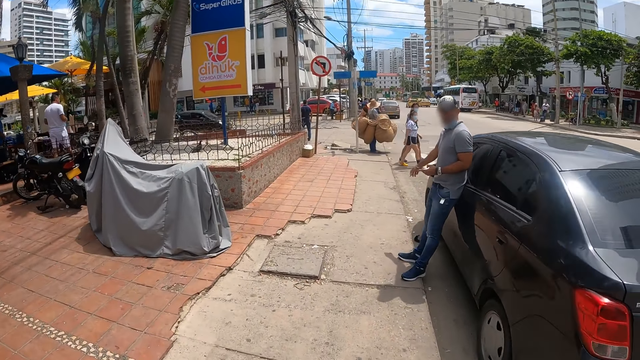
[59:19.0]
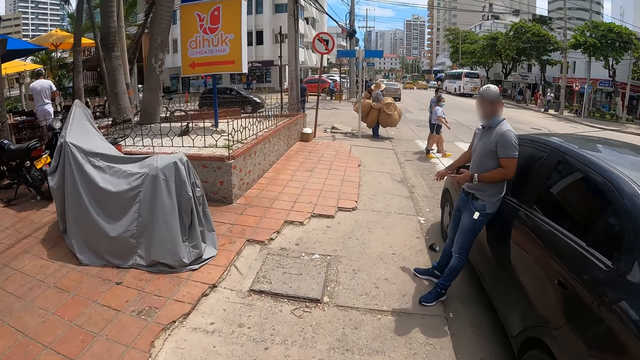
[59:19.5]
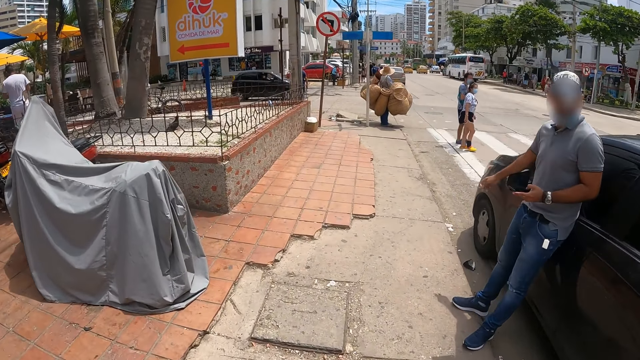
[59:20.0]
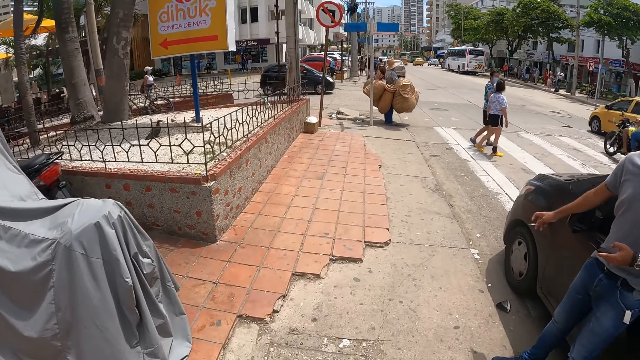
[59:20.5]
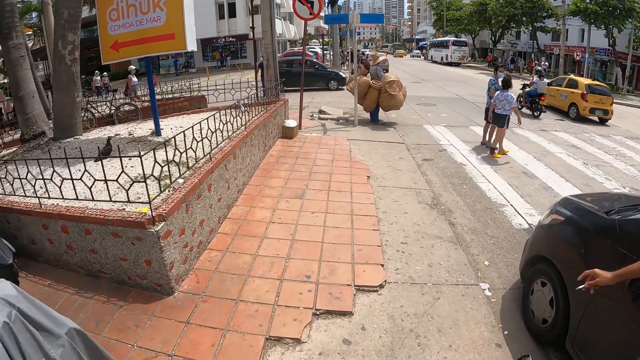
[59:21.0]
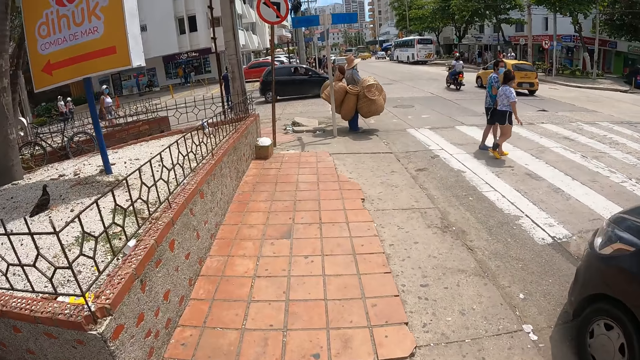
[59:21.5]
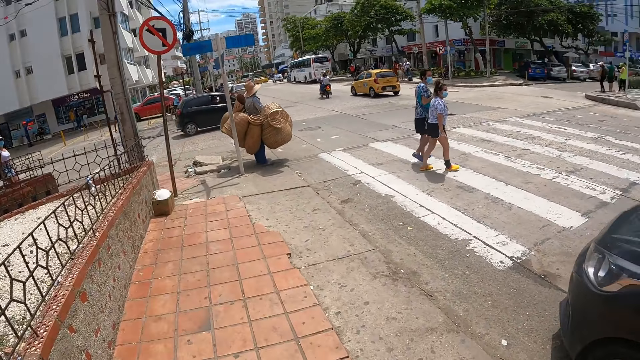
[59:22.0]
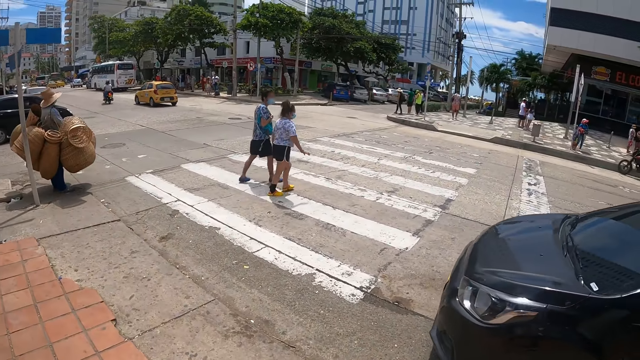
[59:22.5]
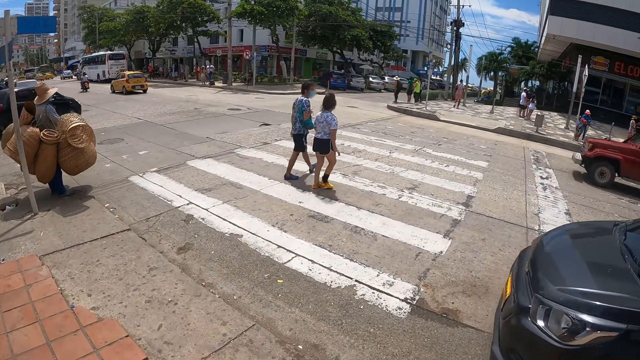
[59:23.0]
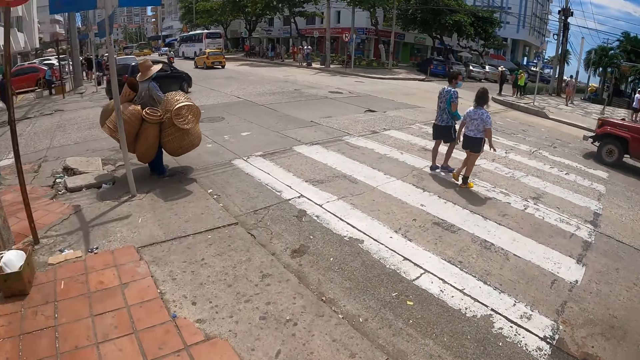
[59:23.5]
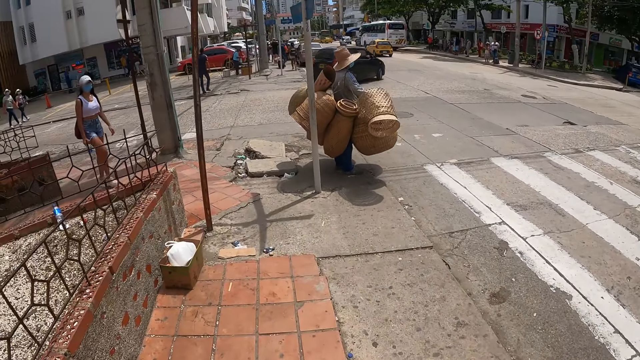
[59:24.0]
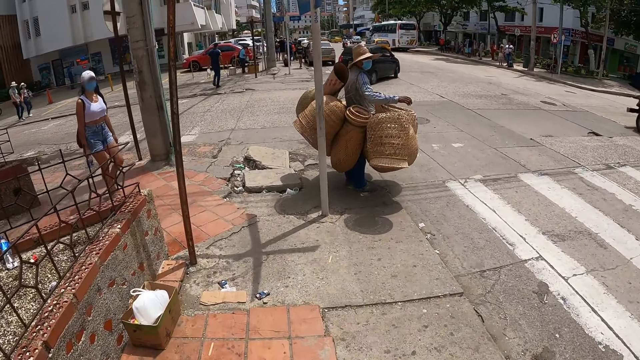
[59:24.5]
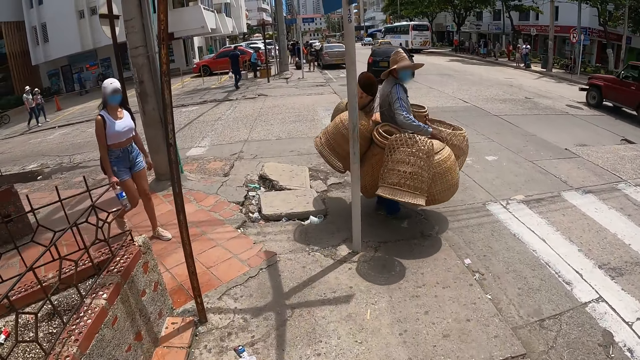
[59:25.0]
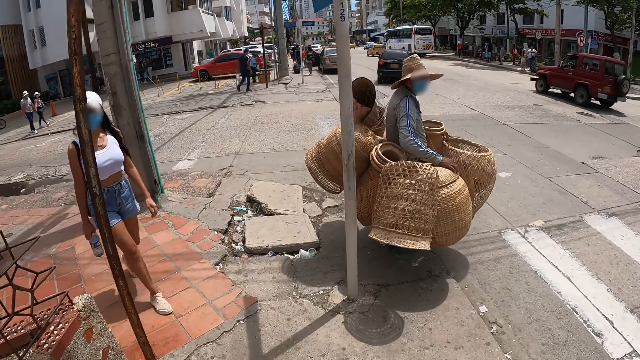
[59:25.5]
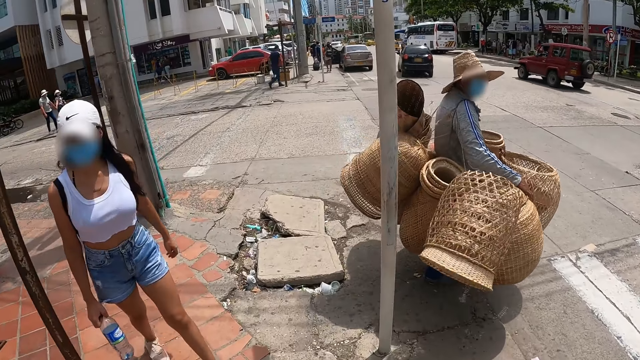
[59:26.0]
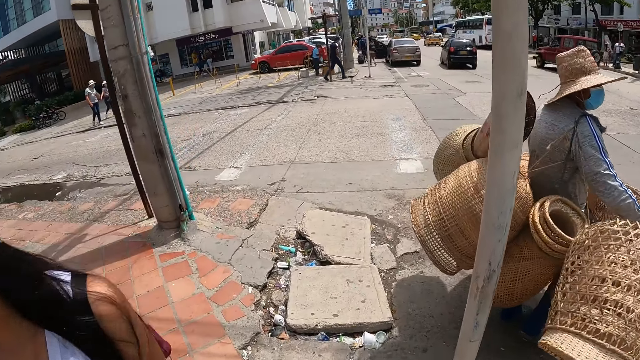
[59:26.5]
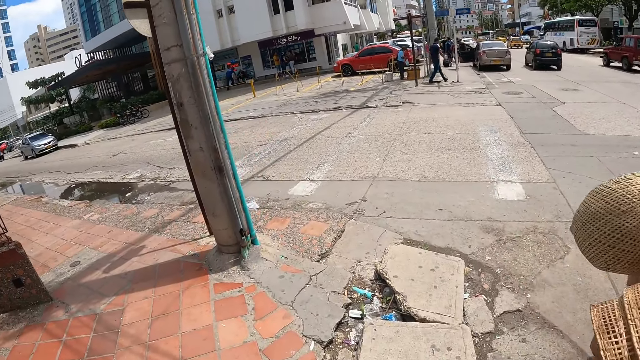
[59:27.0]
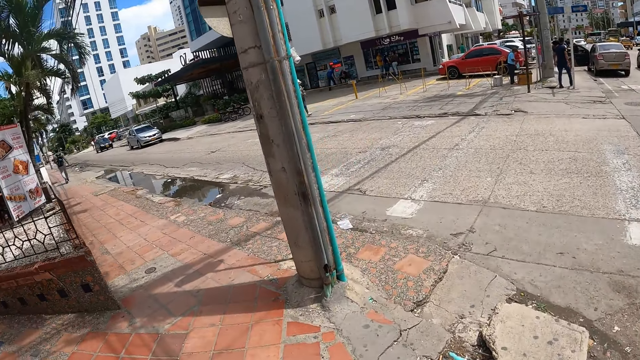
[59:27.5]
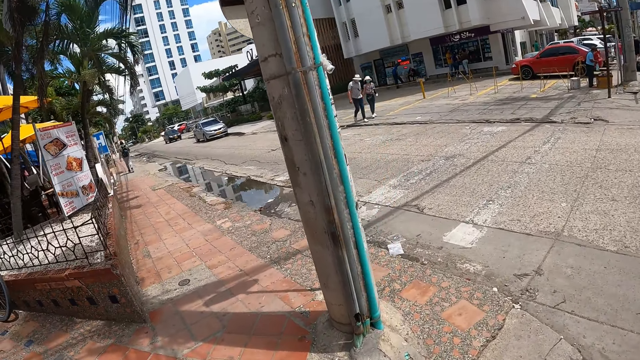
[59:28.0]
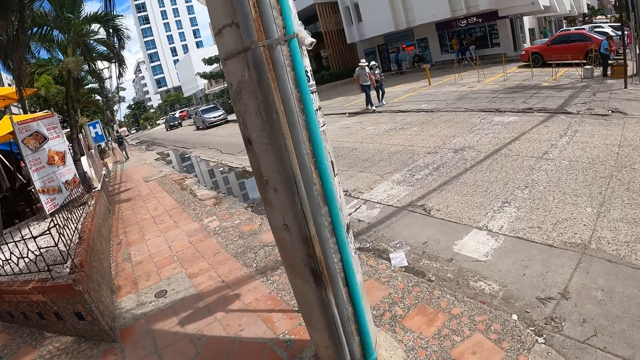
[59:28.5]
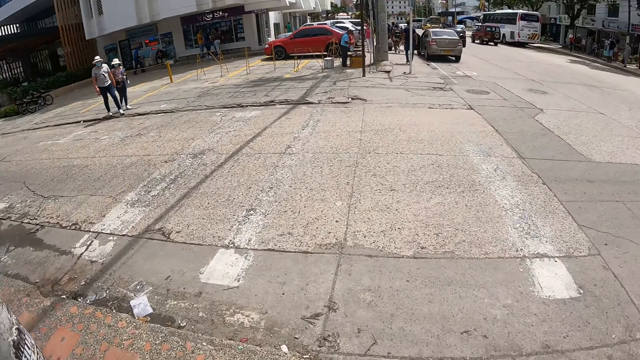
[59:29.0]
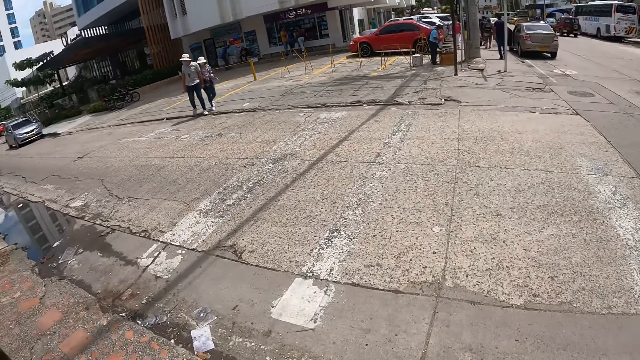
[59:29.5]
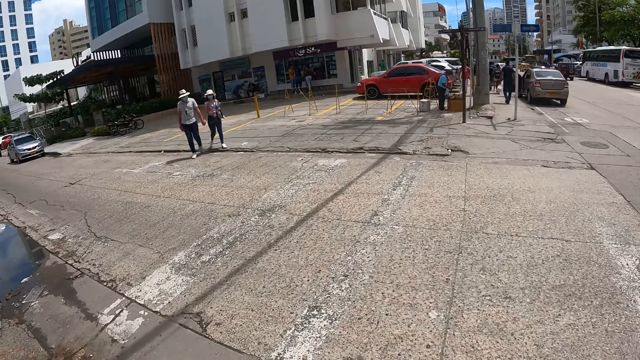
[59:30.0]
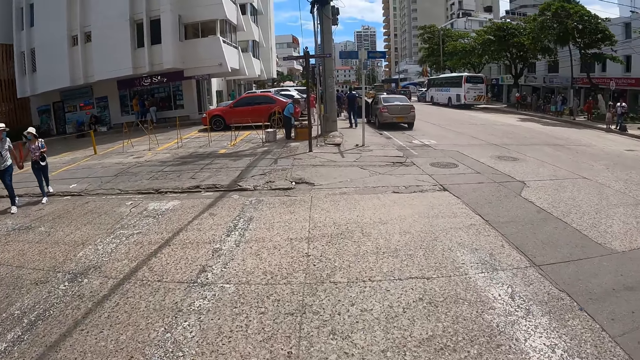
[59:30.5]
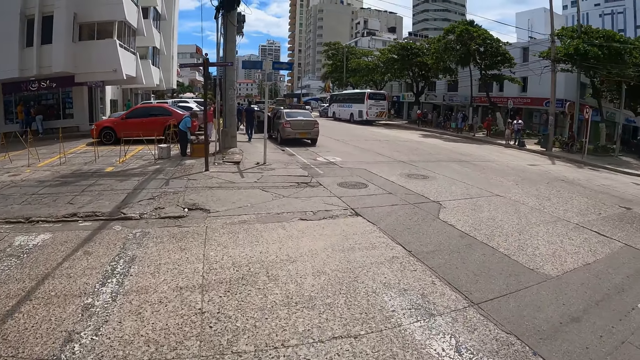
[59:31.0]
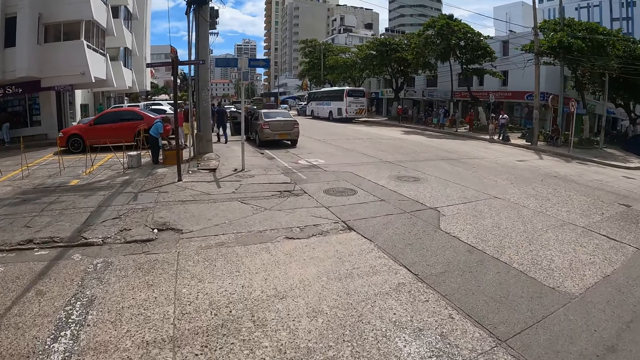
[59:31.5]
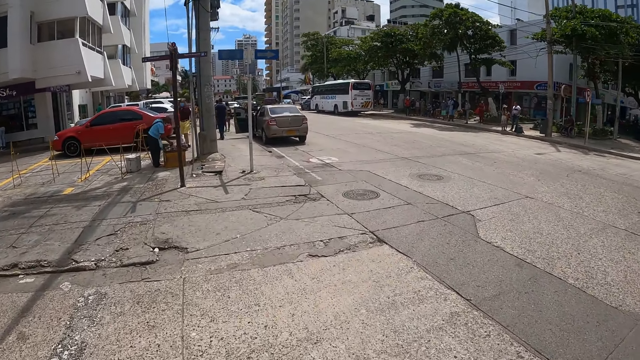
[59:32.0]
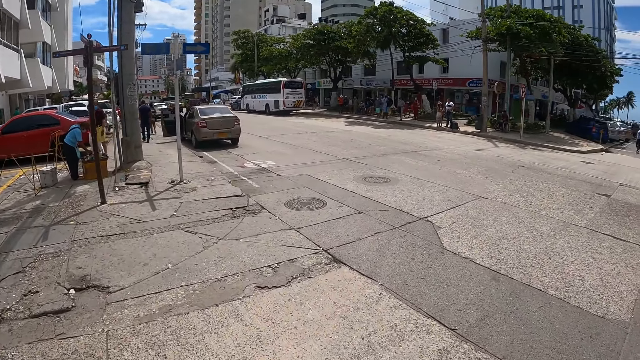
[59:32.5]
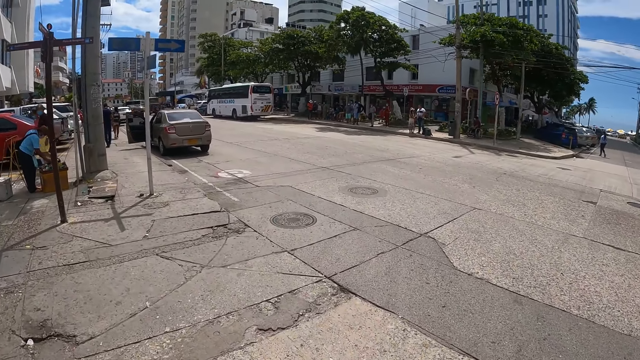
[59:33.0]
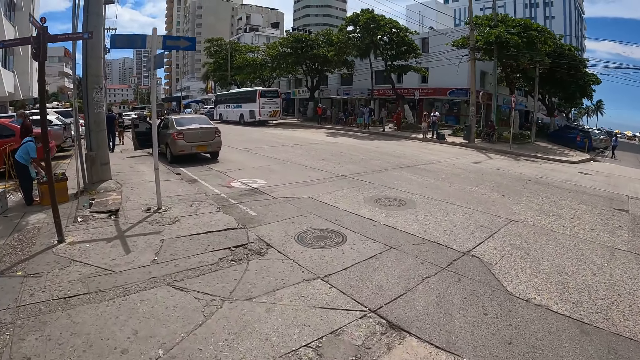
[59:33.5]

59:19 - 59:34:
The camera wearer looks around. They look around again. They walk around. They look around. They look around repeatedly. They walk around.

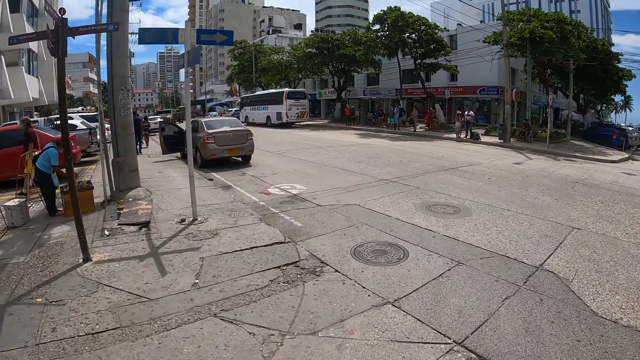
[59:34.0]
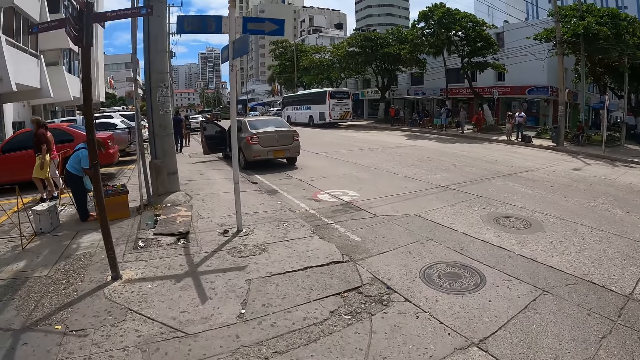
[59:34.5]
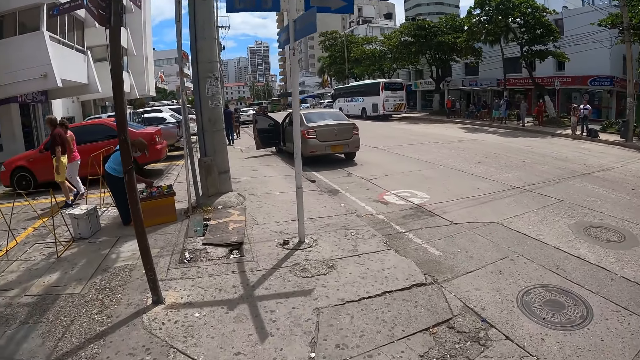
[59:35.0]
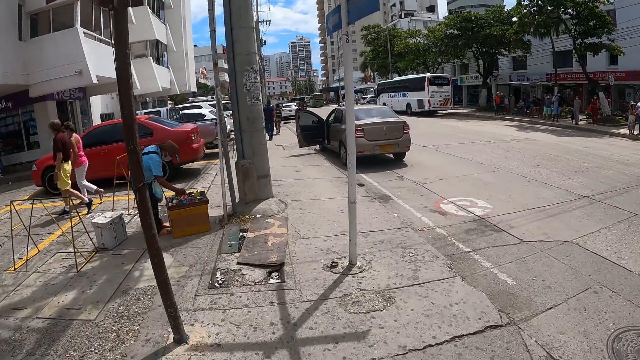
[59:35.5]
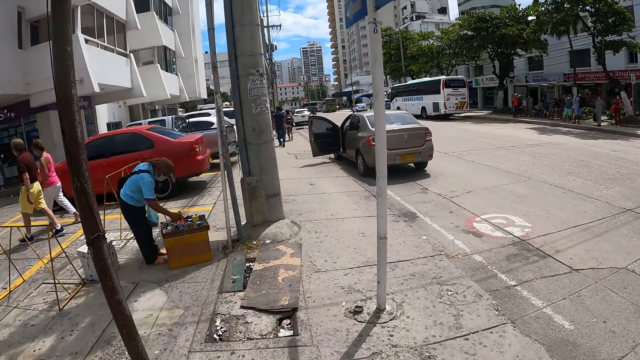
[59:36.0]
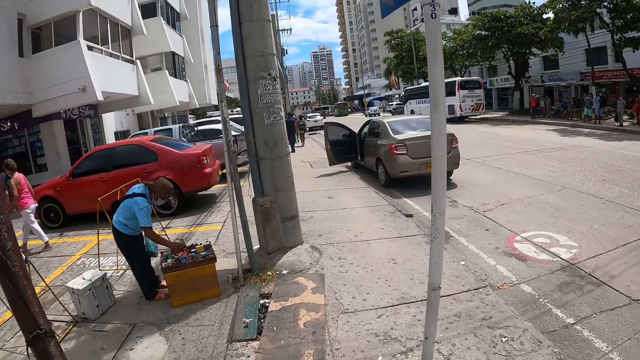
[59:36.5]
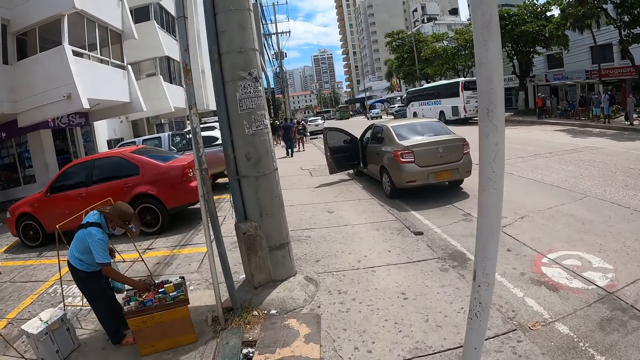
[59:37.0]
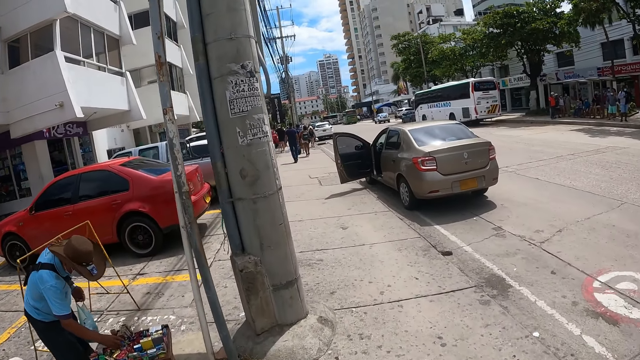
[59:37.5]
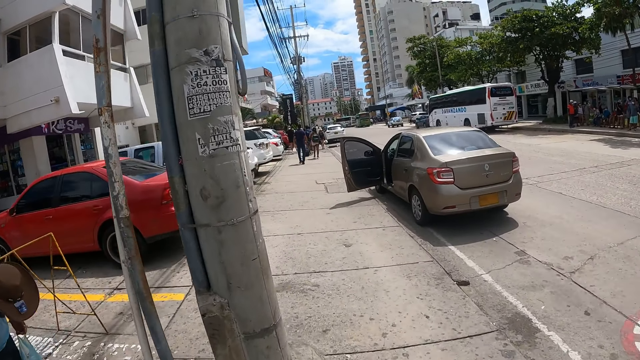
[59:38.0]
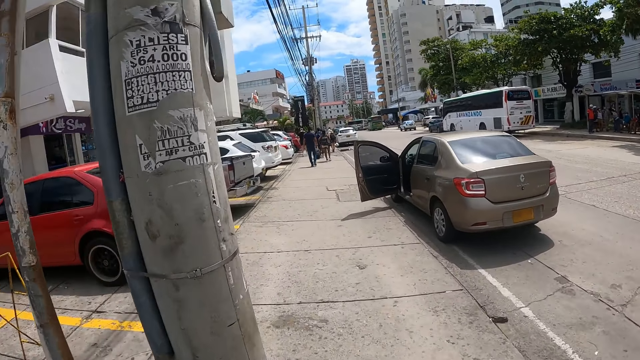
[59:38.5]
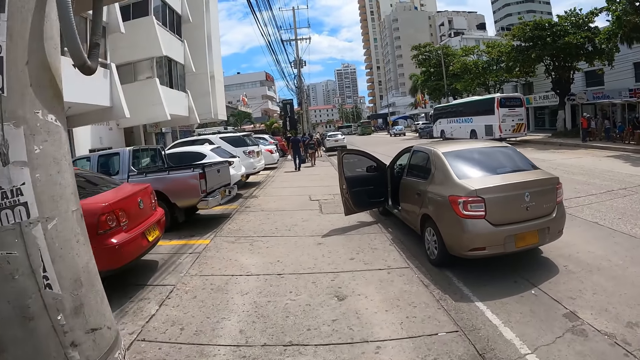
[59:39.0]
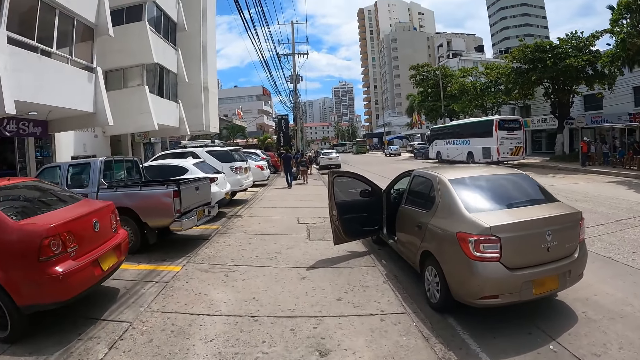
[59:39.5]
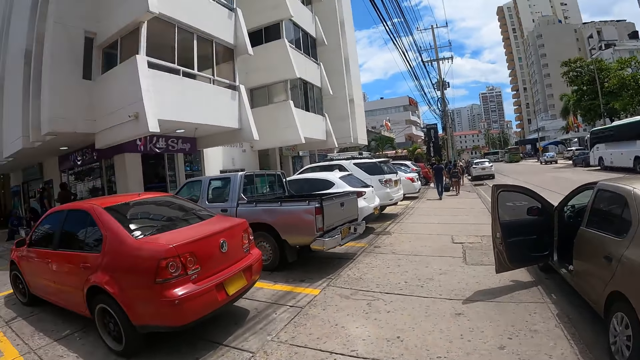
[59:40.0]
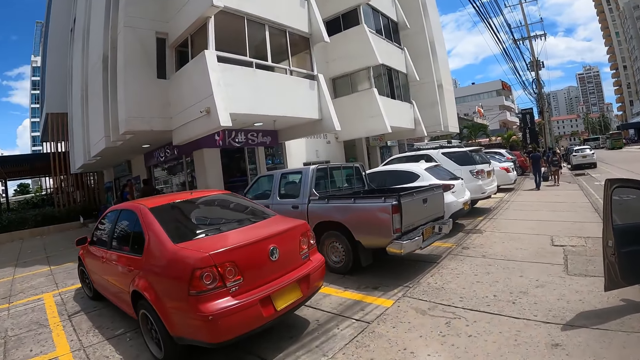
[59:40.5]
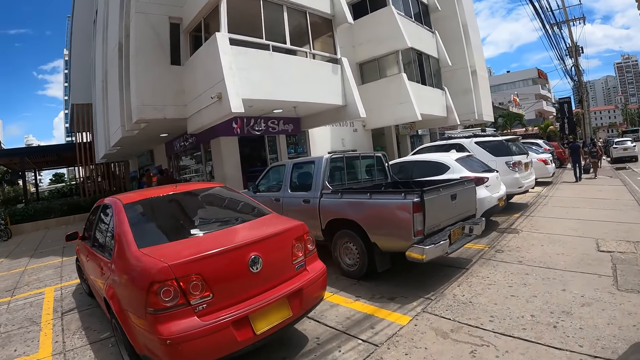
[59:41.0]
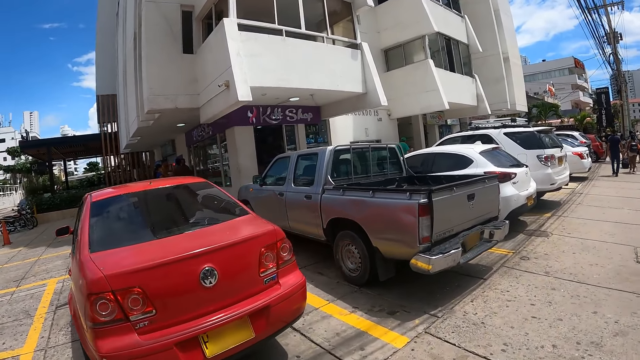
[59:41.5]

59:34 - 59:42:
The camera wearer looks around.
